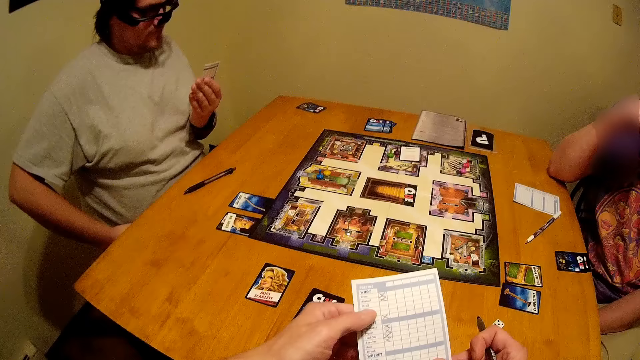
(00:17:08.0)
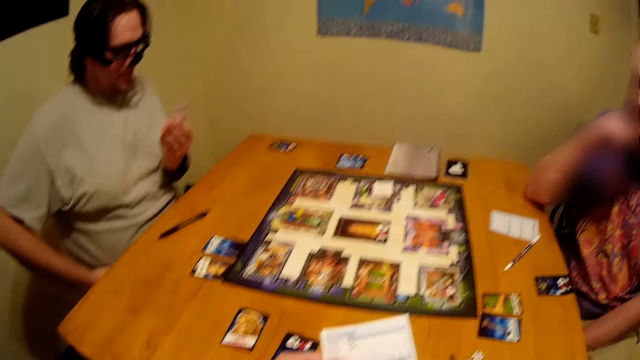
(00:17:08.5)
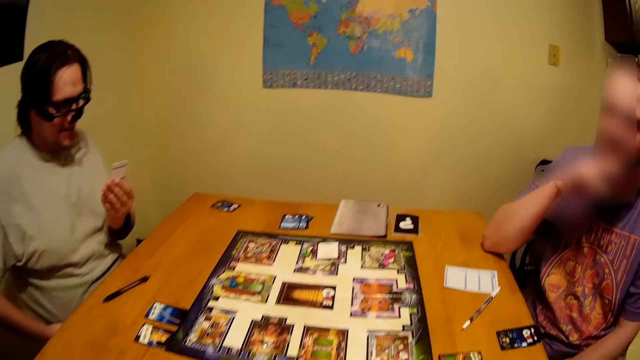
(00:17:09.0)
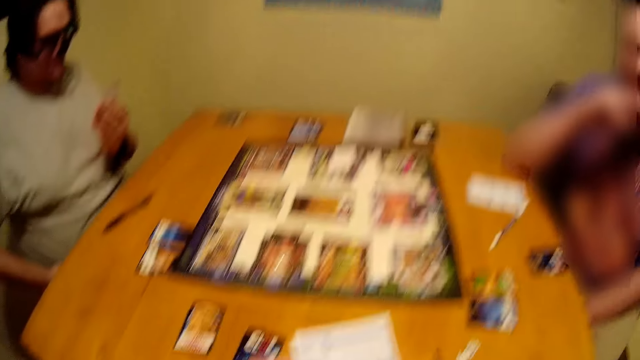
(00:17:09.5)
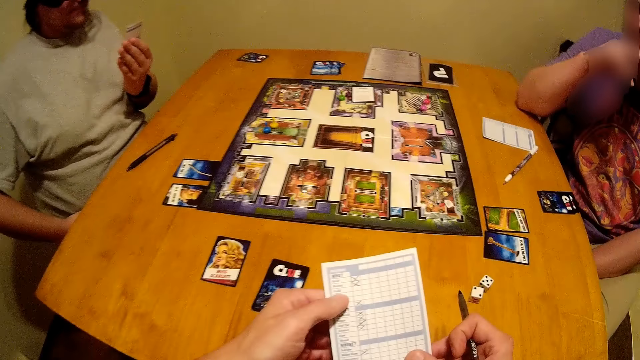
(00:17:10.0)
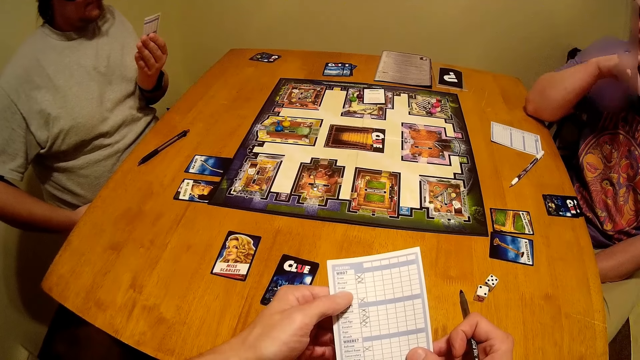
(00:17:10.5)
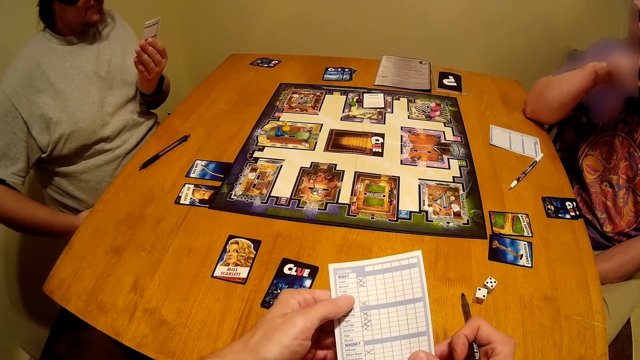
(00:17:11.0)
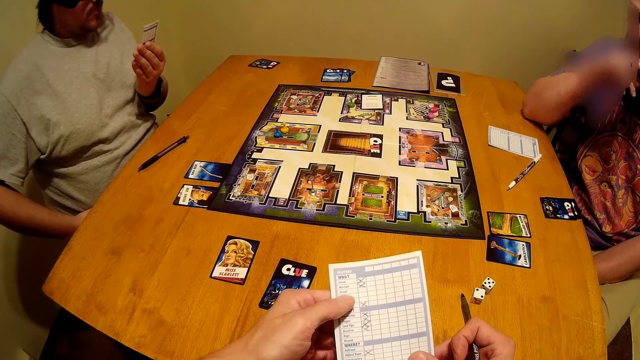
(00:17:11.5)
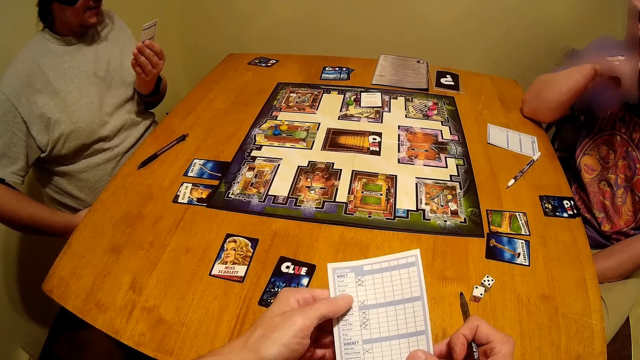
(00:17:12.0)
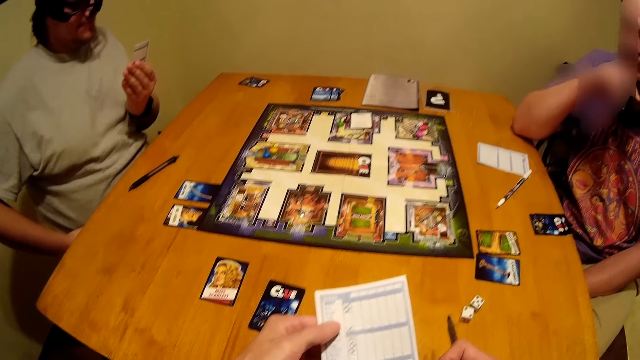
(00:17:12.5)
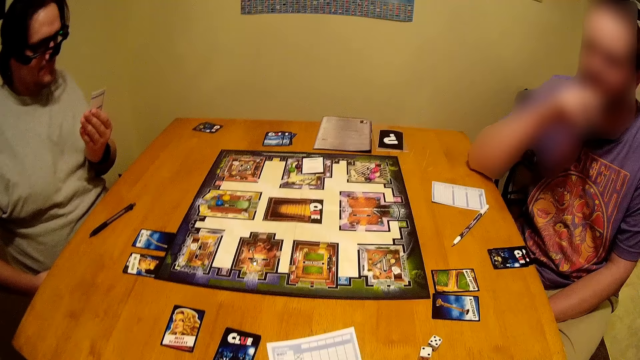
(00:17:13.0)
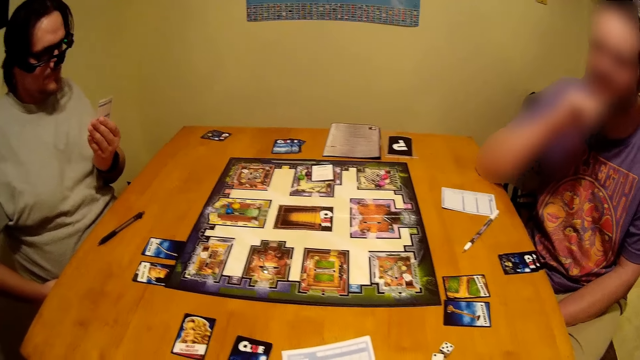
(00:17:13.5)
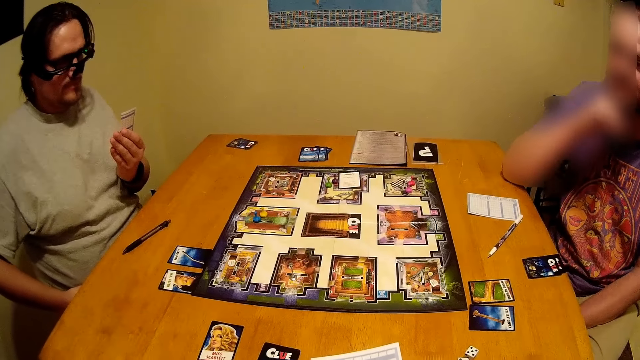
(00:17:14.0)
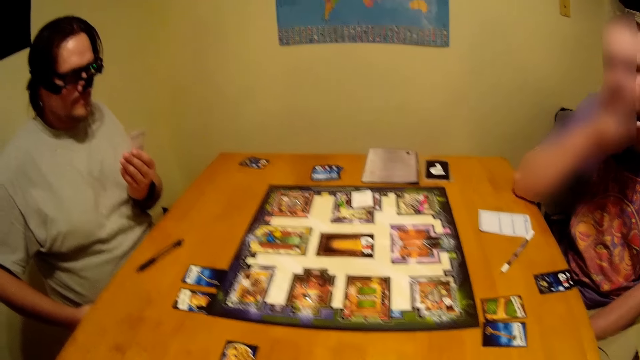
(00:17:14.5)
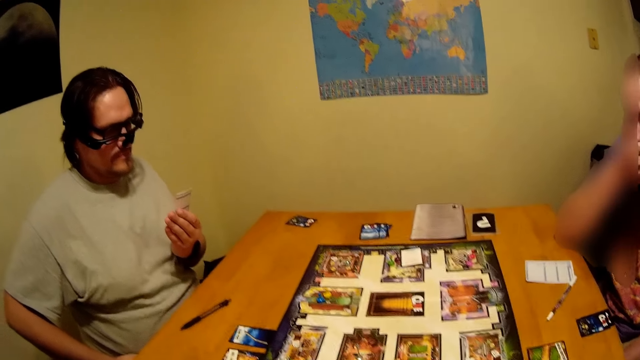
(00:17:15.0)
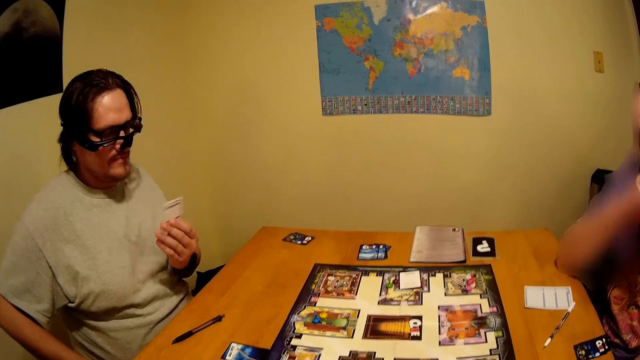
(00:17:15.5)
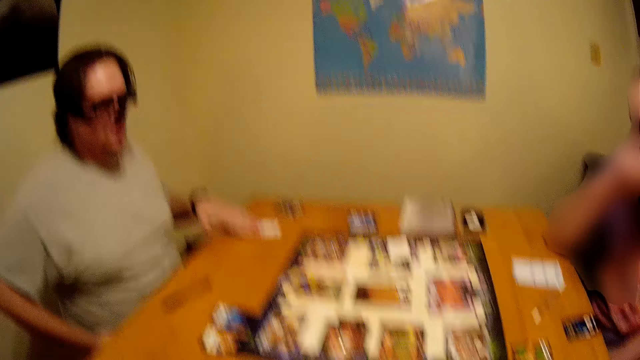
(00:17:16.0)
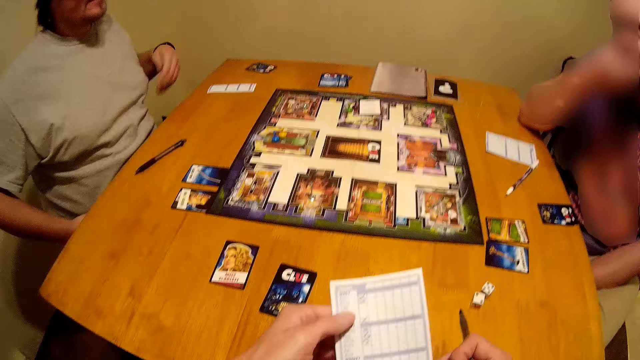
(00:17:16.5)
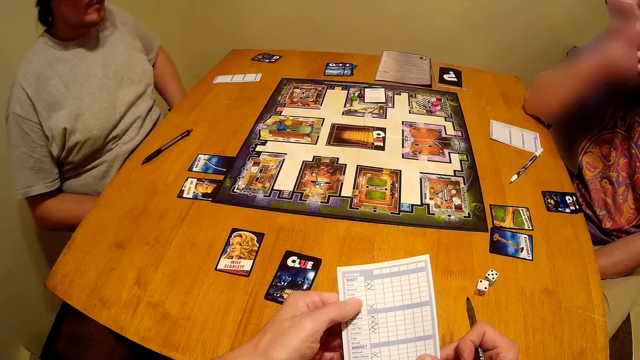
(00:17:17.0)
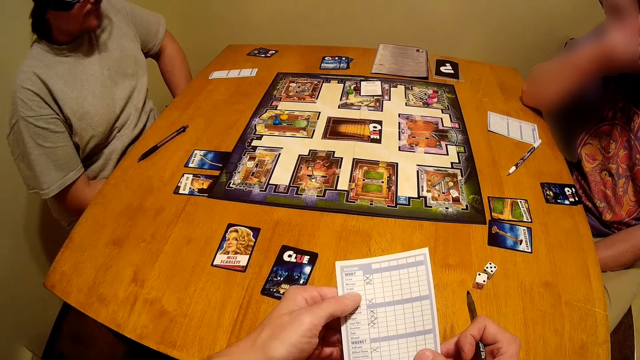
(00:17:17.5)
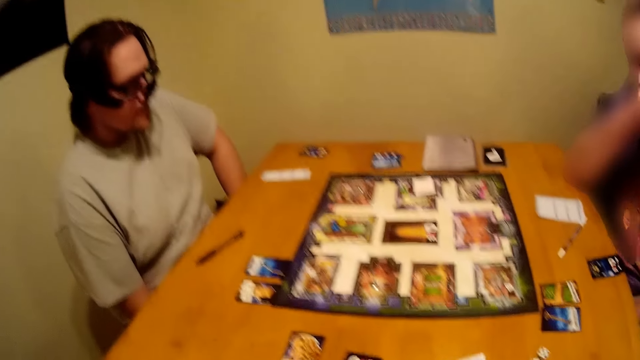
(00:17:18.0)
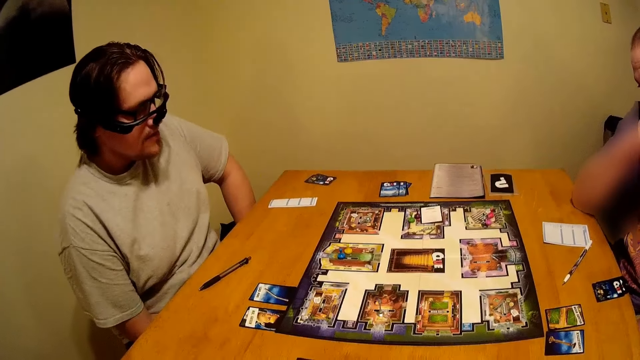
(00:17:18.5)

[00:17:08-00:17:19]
A person puts the paper on the table.

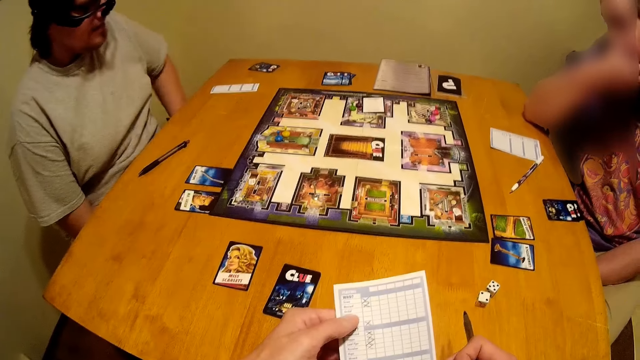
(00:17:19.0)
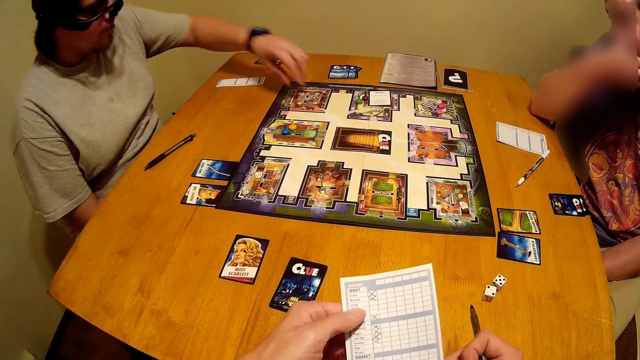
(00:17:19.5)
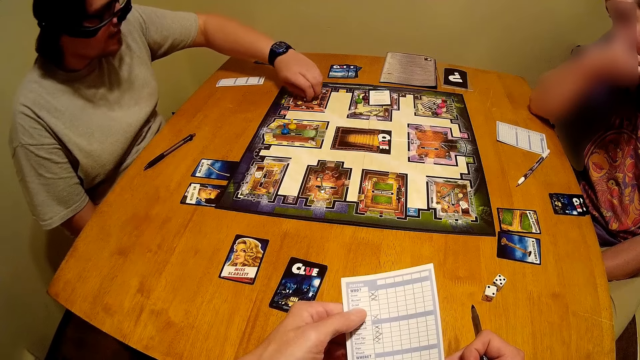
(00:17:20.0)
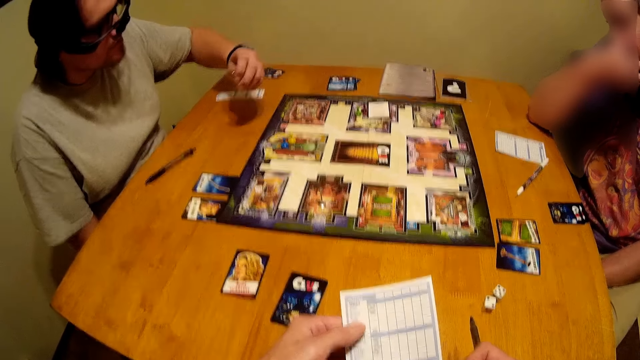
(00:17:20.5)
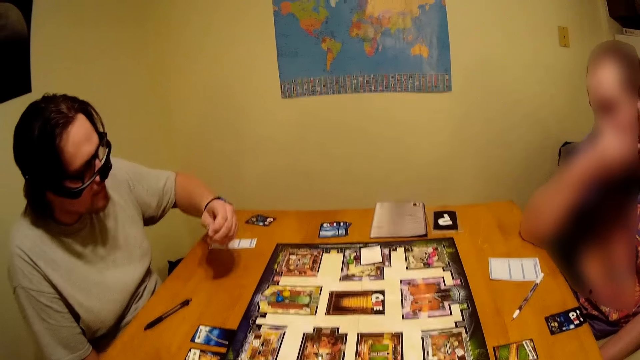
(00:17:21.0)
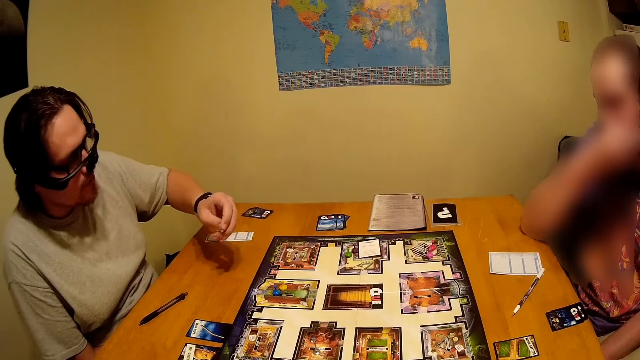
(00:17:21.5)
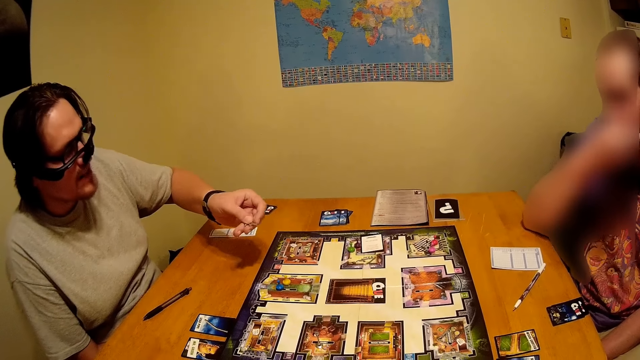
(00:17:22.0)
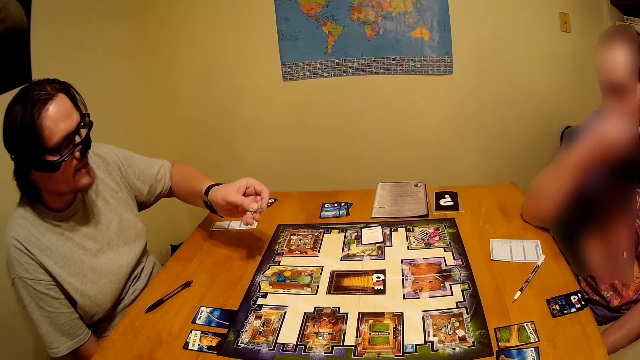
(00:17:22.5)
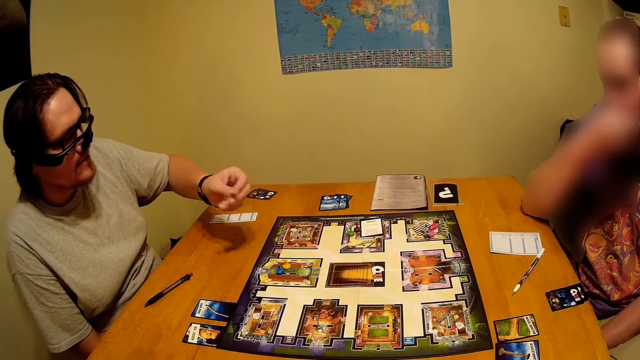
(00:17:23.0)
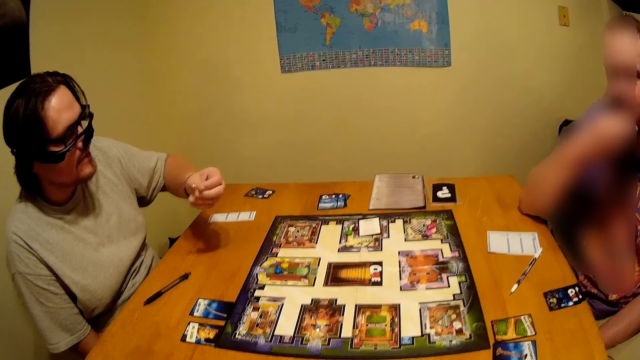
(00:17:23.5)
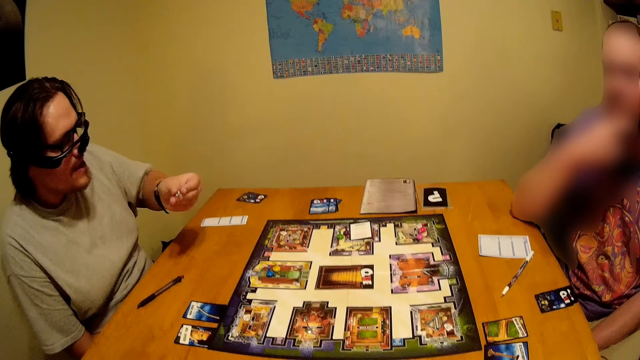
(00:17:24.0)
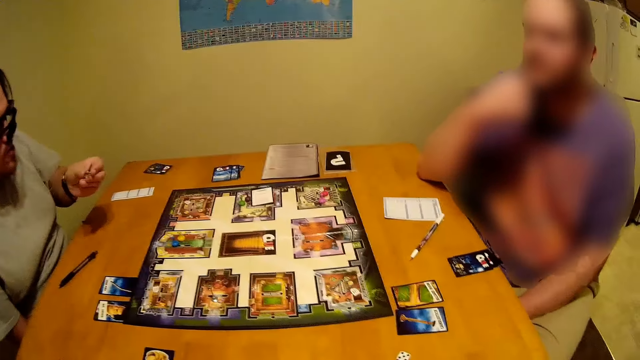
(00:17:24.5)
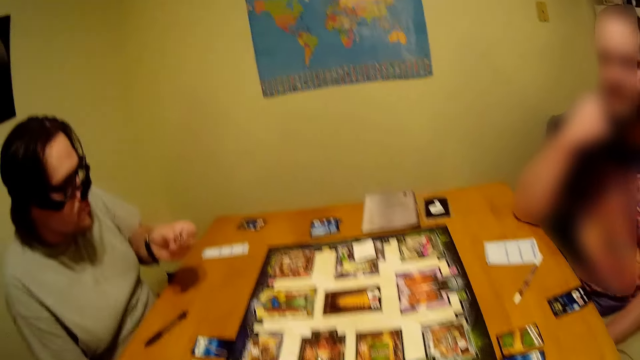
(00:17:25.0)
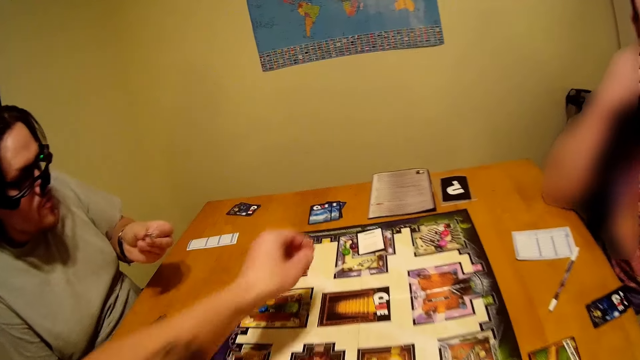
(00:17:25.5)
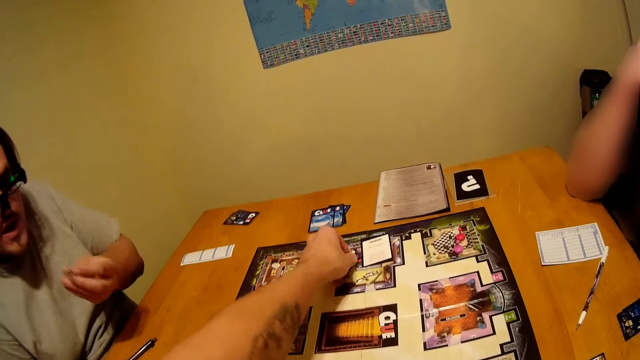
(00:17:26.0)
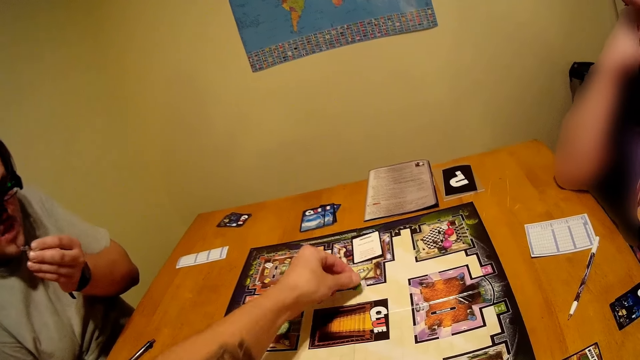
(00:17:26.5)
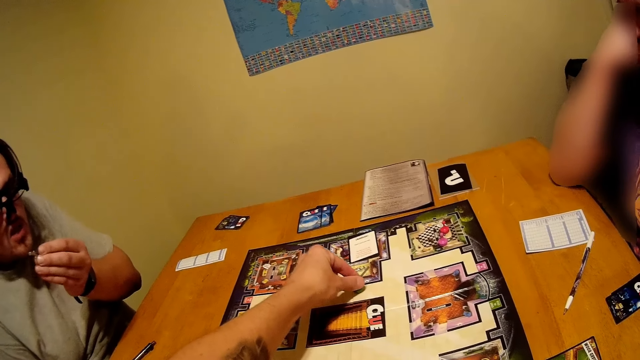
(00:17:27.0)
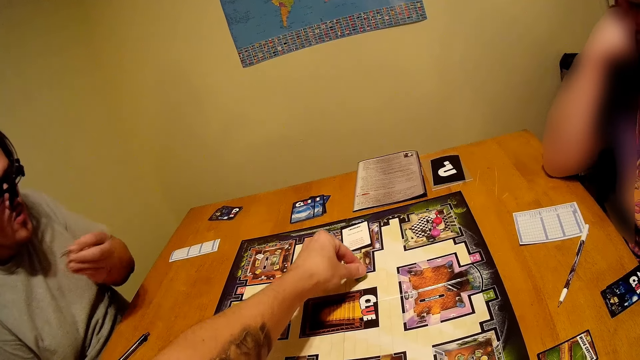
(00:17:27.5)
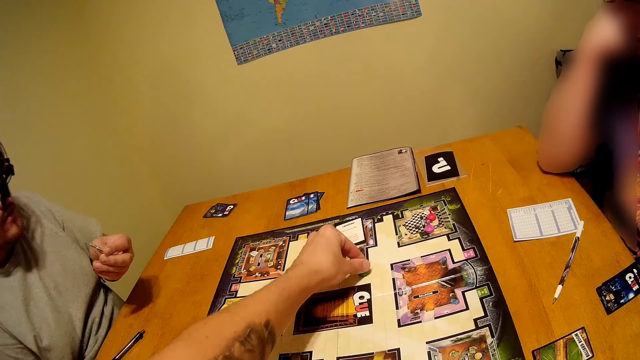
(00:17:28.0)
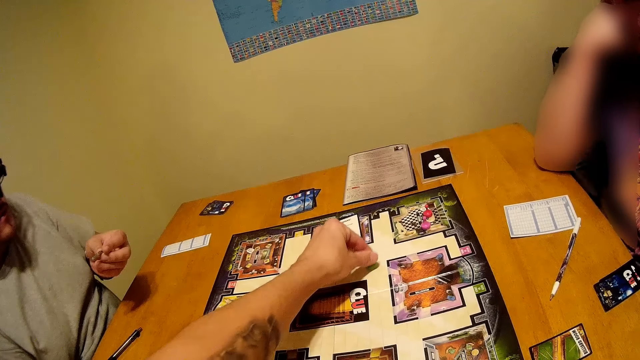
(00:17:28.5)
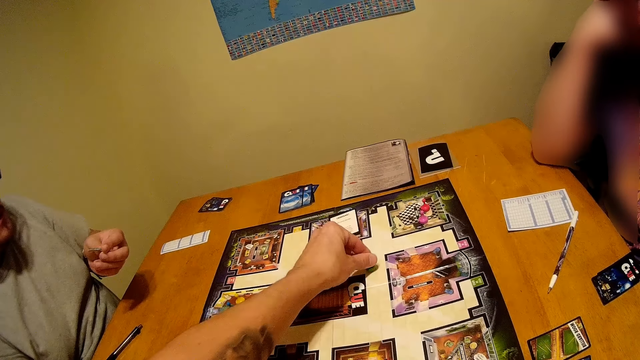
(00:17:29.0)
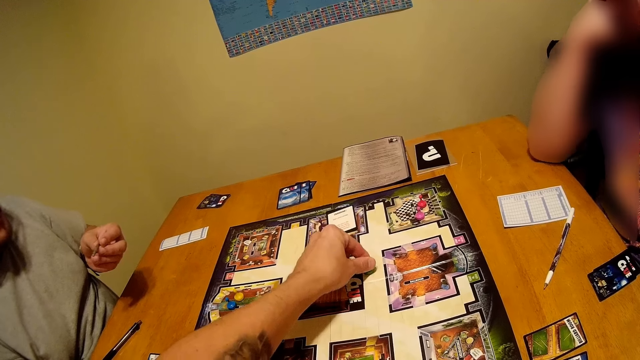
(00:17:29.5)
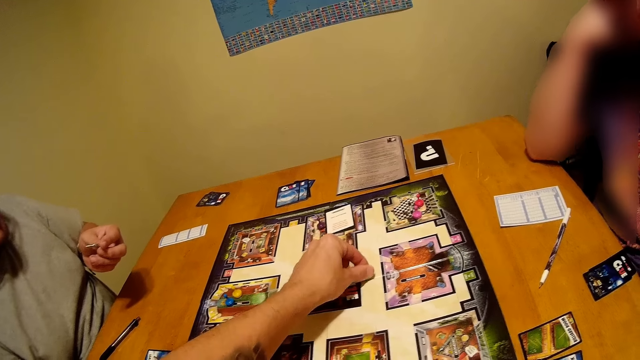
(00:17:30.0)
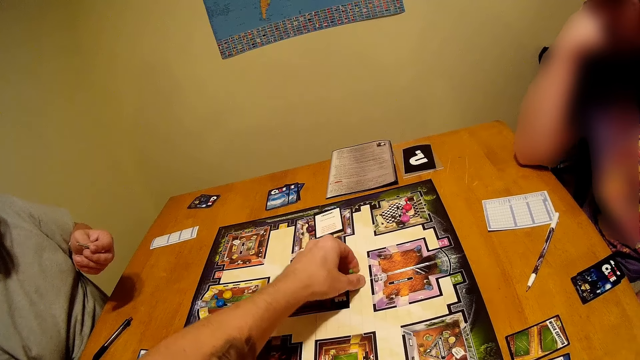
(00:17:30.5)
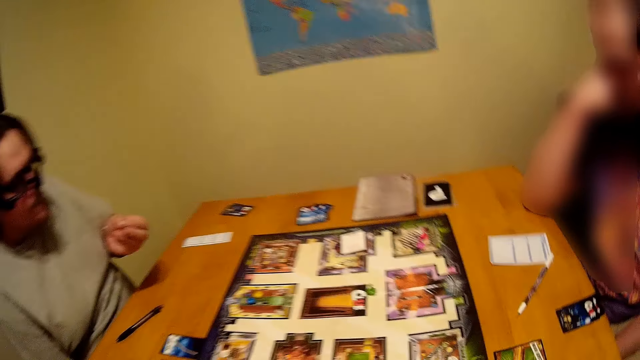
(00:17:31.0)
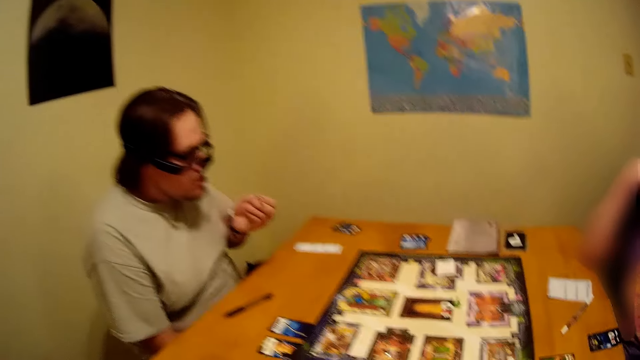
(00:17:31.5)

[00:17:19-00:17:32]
A person picks up something on the game board. The camera wearer moves something on the game board.
